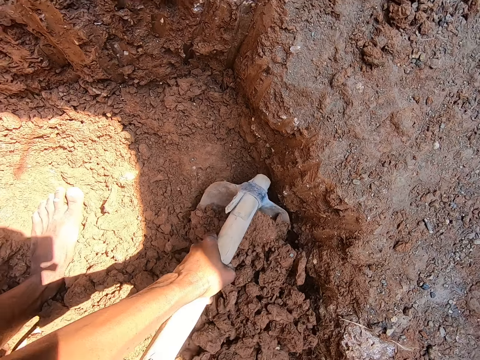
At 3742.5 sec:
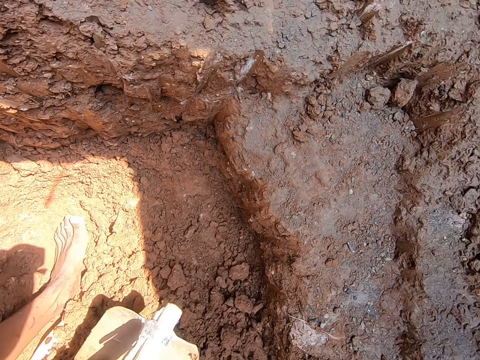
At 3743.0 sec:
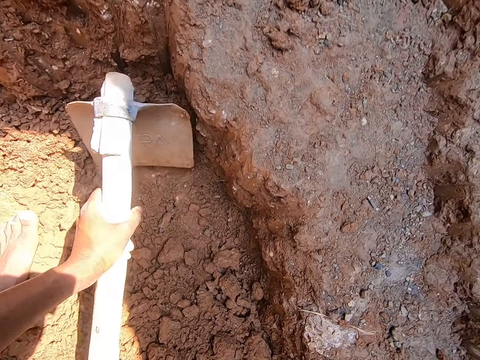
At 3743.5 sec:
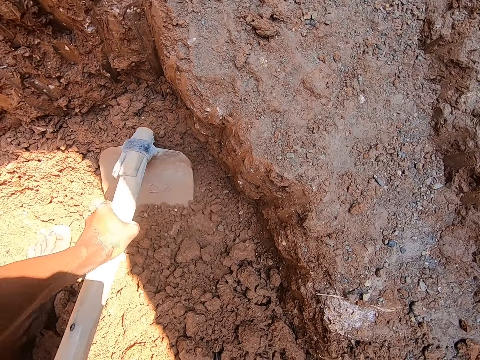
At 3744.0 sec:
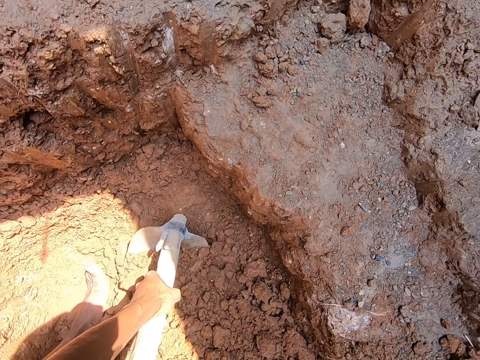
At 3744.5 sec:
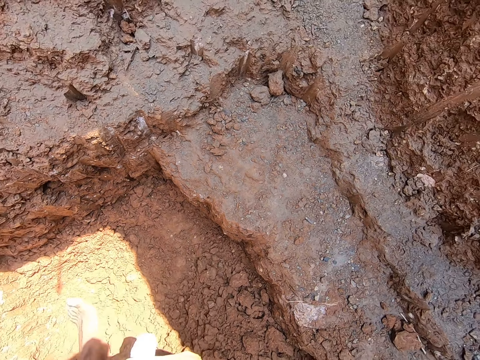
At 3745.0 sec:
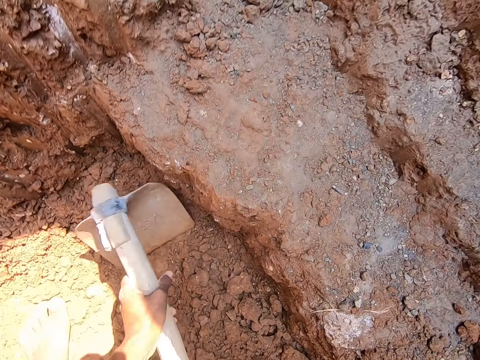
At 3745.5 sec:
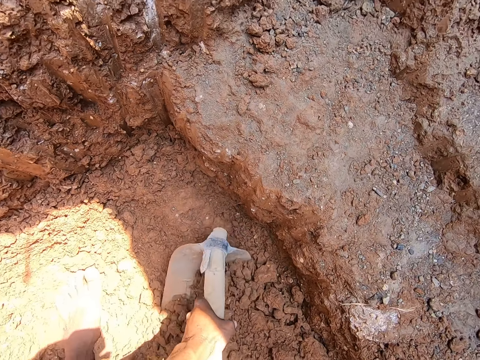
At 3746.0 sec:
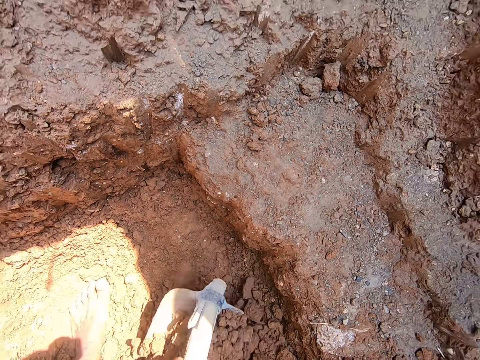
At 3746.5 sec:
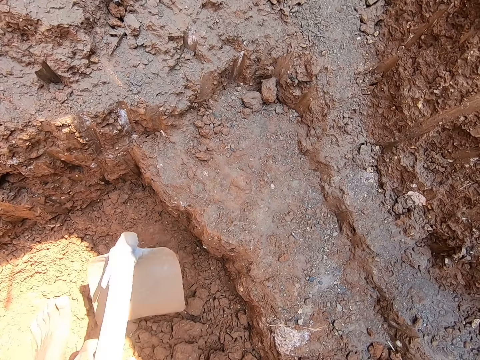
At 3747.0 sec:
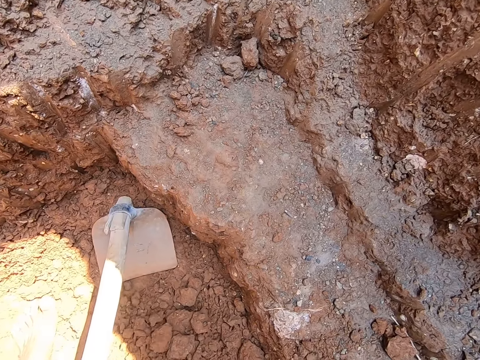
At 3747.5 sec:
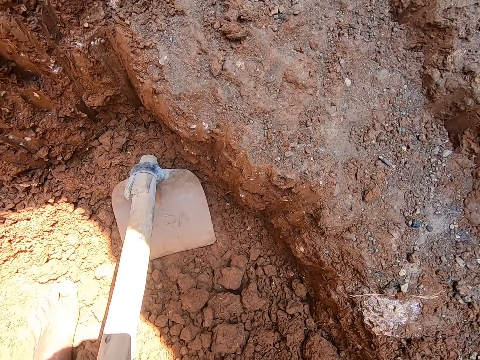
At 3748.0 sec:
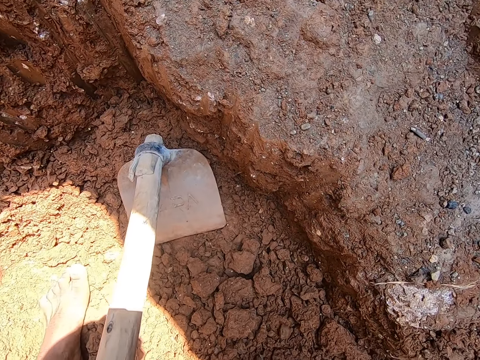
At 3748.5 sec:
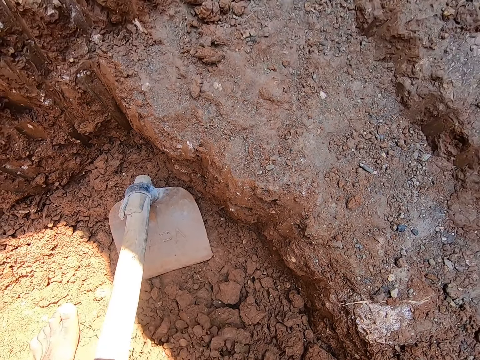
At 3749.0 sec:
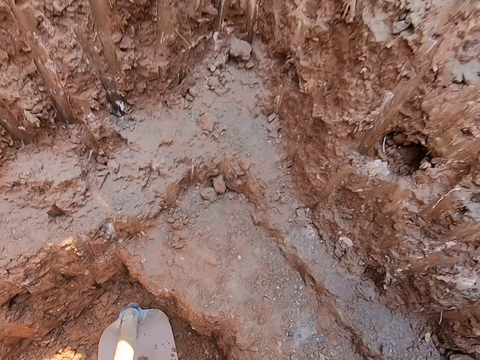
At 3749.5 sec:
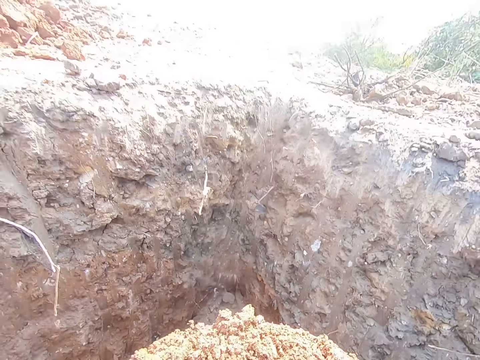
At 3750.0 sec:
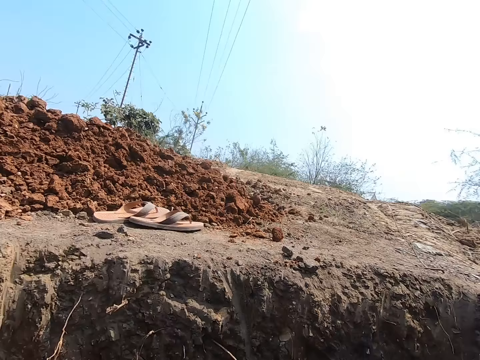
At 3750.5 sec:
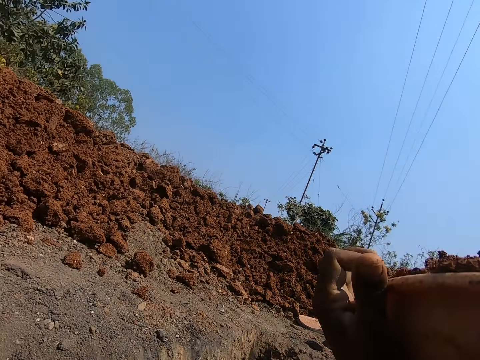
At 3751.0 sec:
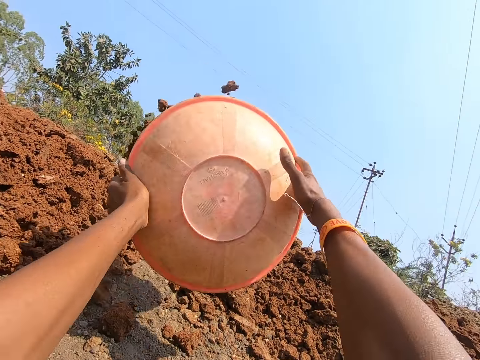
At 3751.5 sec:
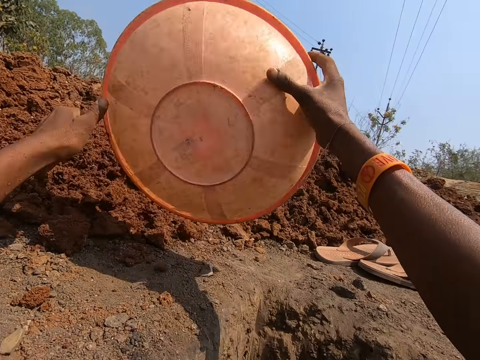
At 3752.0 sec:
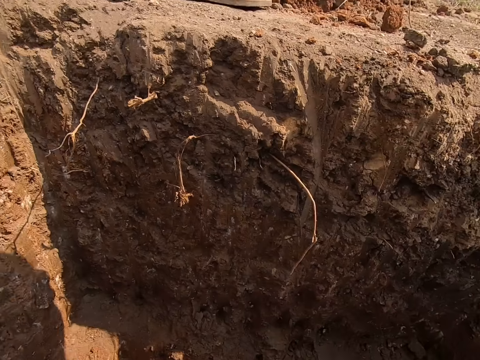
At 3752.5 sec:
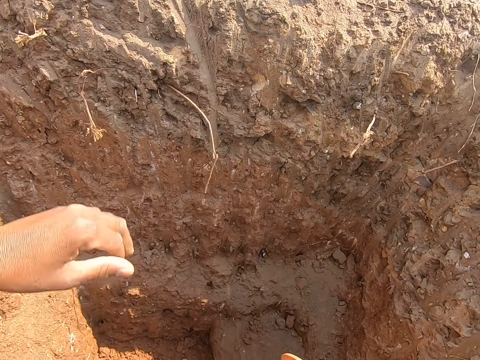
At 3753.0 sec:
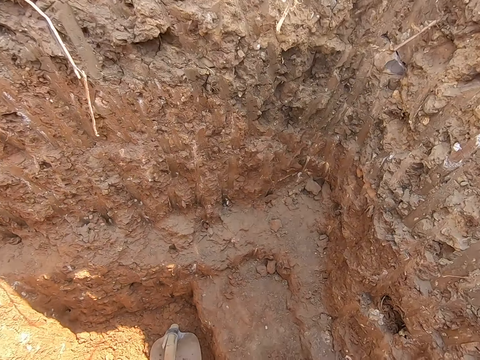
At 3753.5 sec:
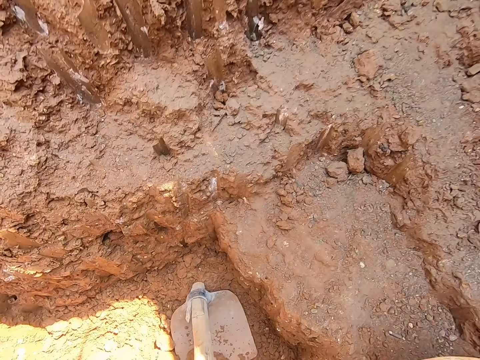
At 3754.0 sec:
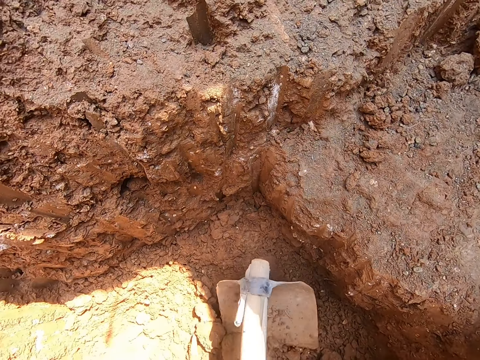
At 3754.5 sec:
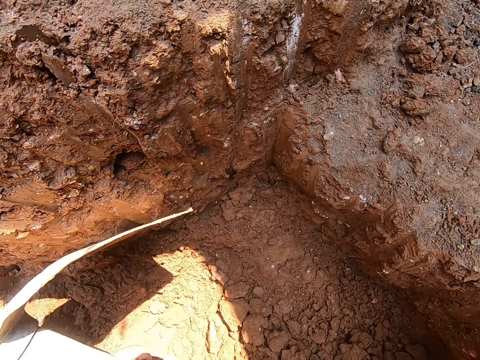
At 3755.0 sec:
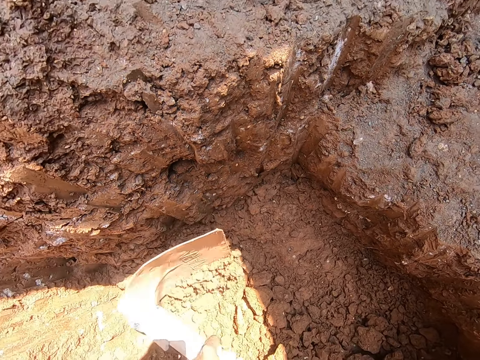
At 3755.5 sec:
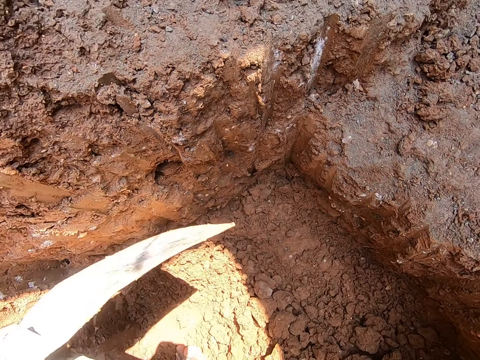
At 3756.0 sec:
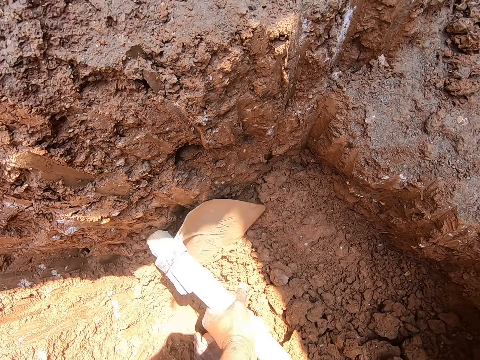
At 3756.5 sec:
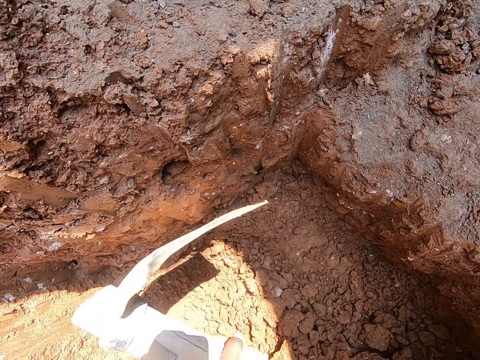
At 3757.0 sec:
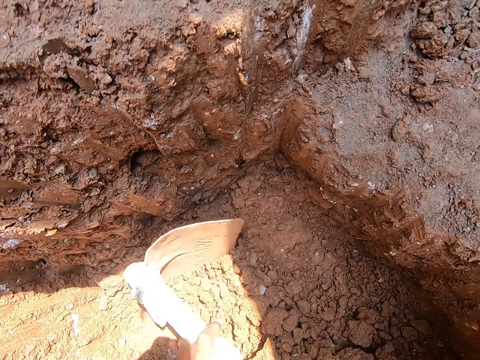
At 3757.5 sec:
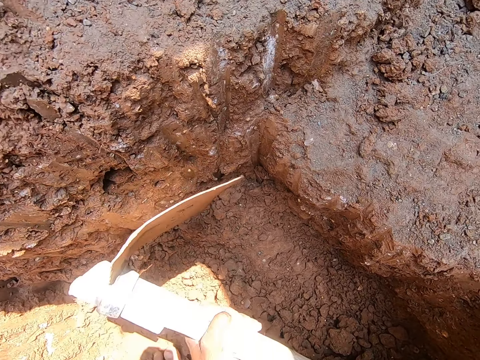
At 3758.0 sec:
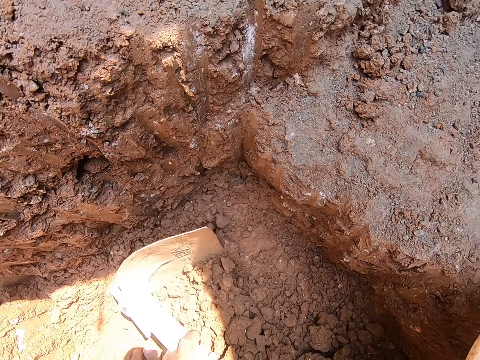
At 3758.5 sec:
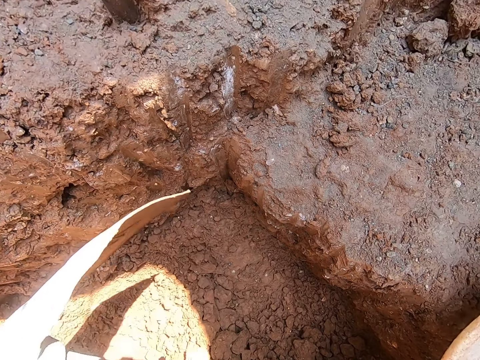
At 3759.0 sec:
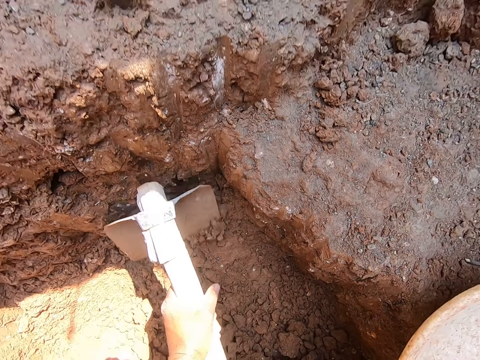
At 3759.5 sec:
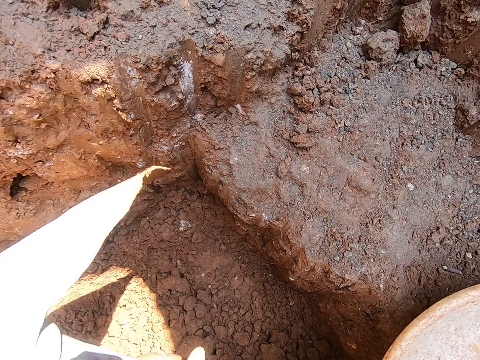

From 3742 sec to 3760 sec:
The camera wearer drops the hoe on the ground with his left hand. He throws chunks of clay from the bowl in both hands on the ground. He picks the hoe from the ground in the hole with his left hand and digs the ground in the hole with the hoe in both hands.

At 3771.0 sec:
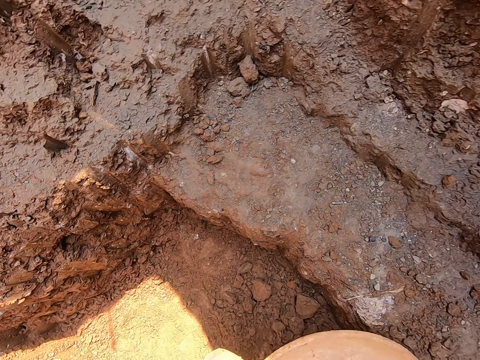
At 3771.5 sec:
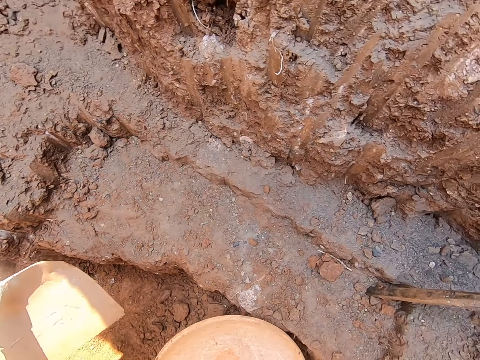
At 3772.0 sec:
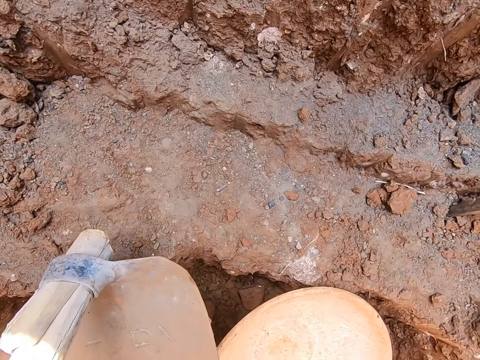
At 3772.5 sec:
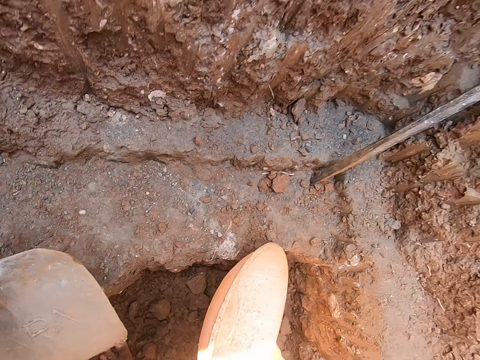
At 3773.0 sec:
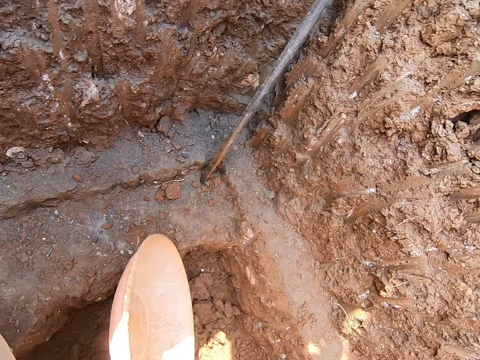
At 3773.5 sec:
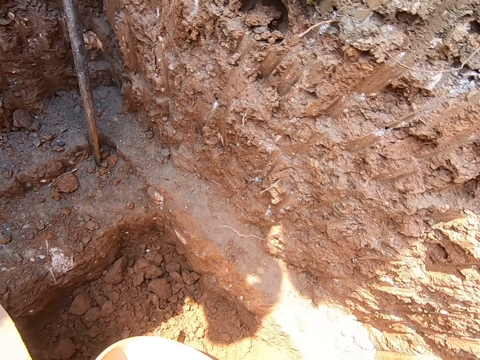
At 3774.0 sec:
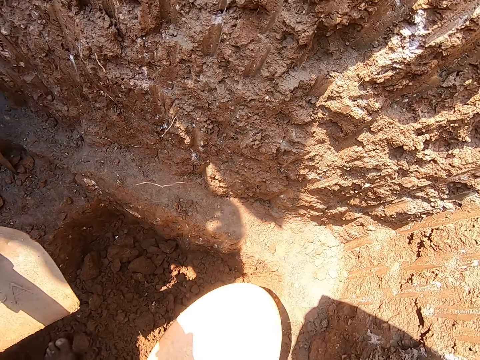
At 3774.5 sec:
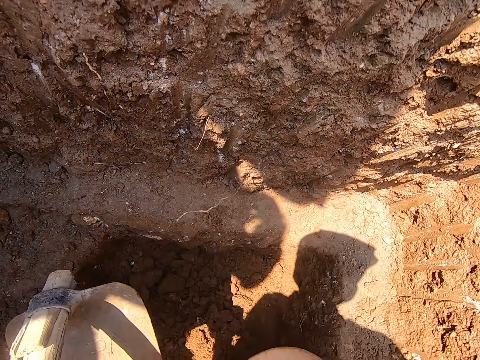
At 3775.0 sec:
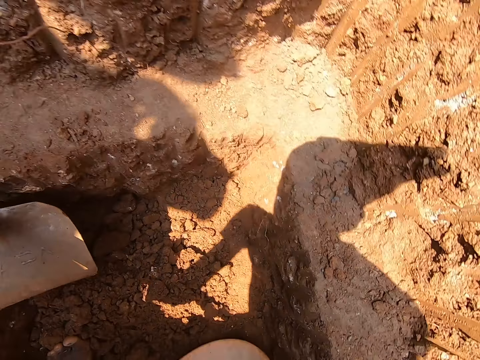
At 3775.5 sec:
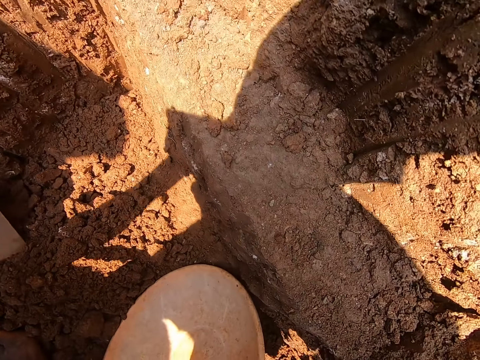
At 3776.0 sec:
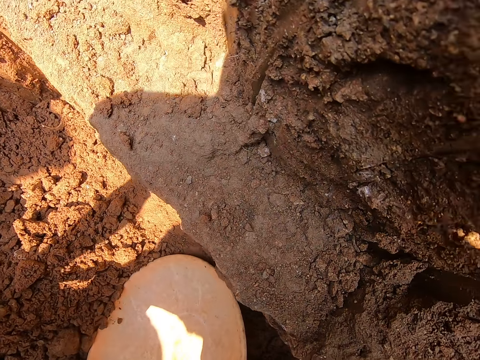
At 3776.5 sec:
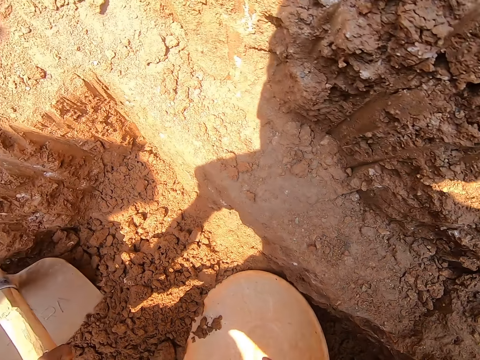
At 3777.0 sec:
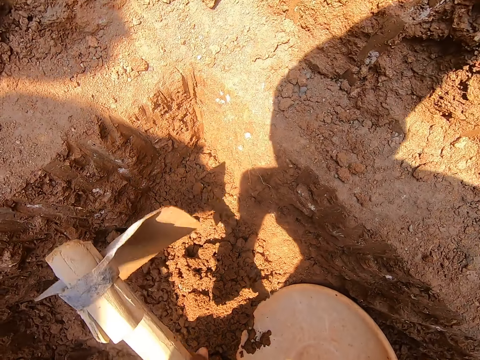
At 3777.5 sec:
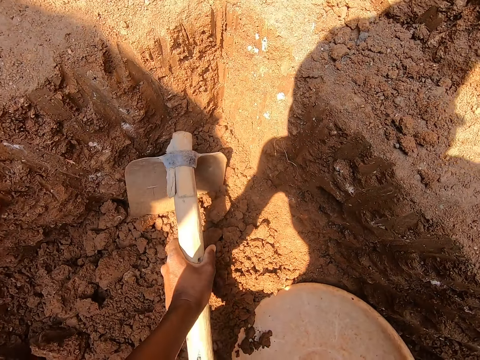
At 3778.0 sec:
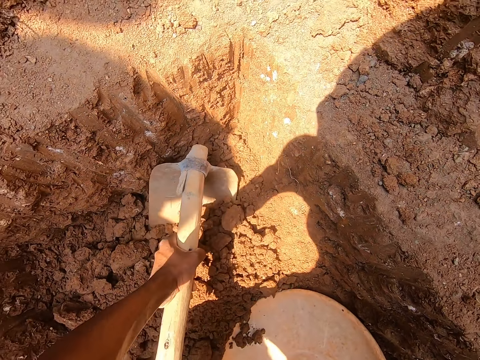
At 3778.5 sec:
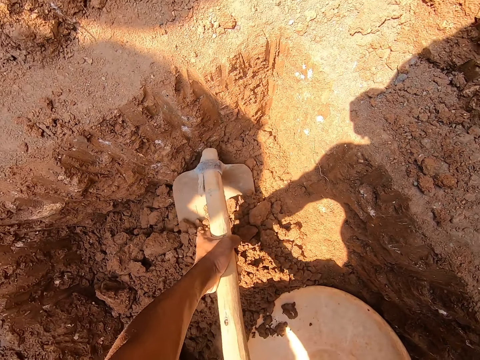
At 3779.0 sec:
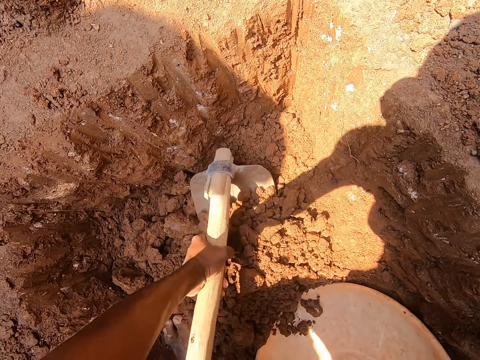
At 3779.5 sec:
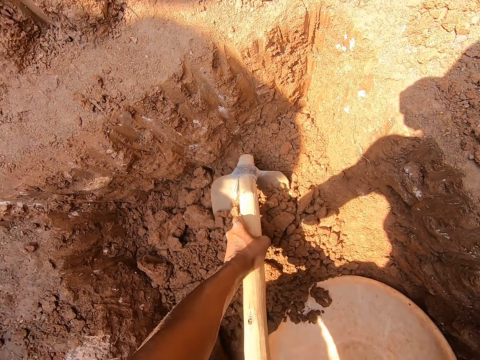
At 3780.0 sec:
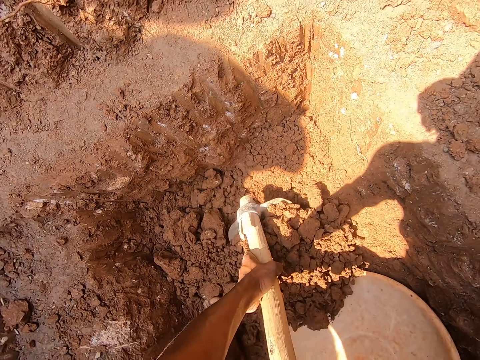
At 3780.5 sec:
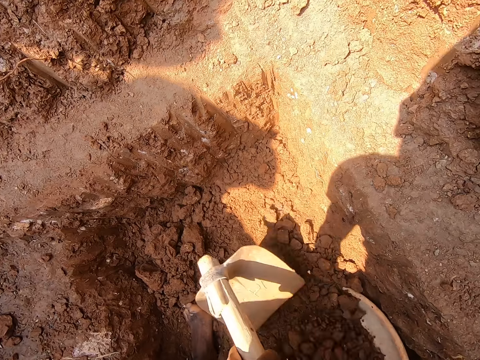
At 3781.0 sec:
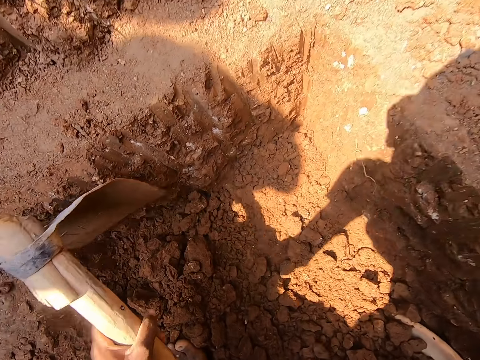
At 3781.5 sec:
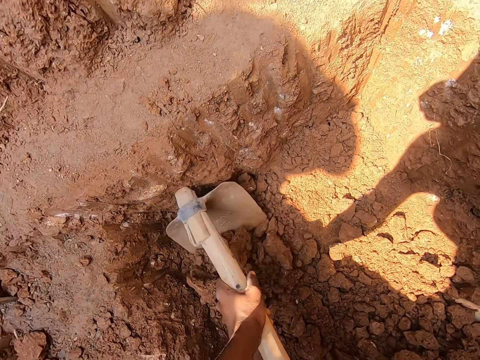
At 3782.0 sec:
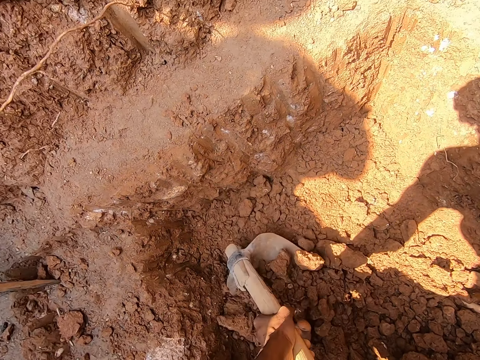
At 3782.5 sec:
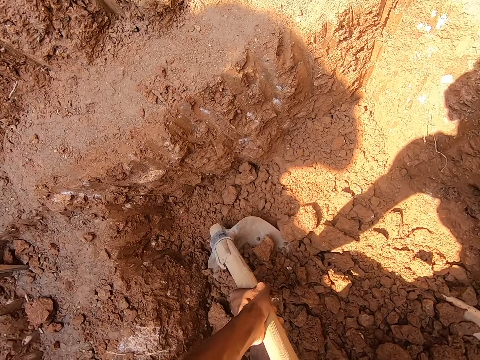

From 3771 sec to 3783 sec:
The camera wearer picks the bowl from the ground in the hole with his right hand. He scoops chunks of clay from the ground in the hole to the bowl on the ground with the hoe in both hands.
